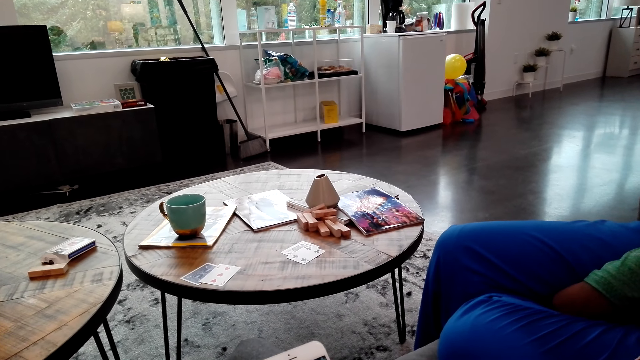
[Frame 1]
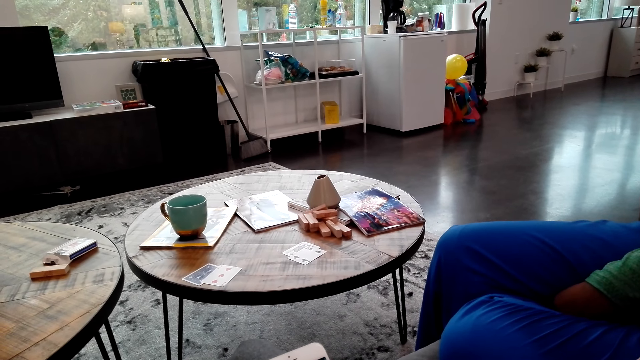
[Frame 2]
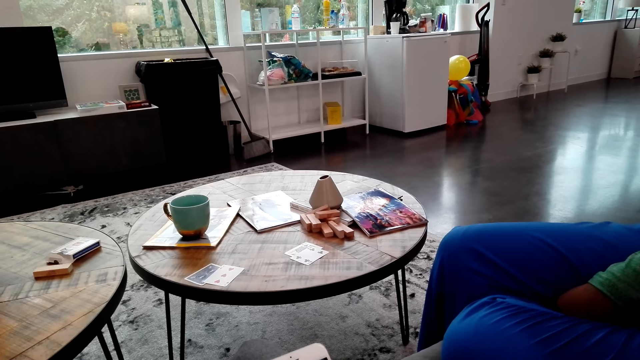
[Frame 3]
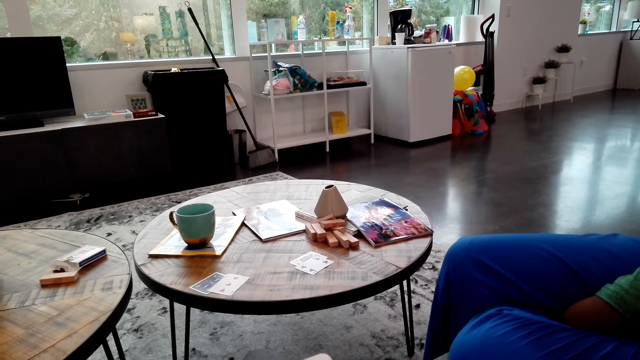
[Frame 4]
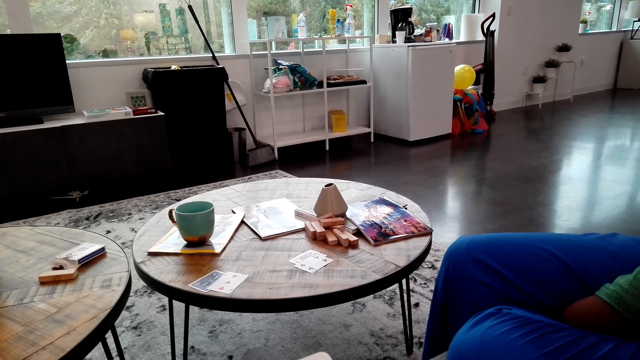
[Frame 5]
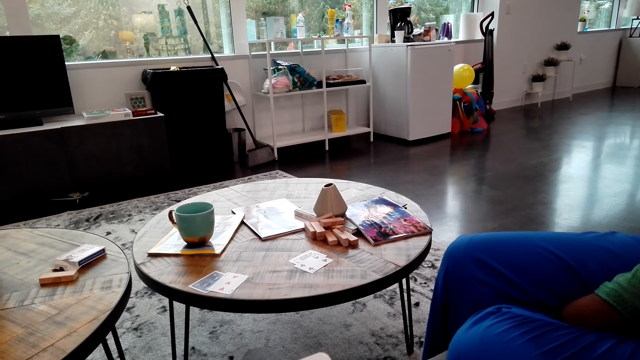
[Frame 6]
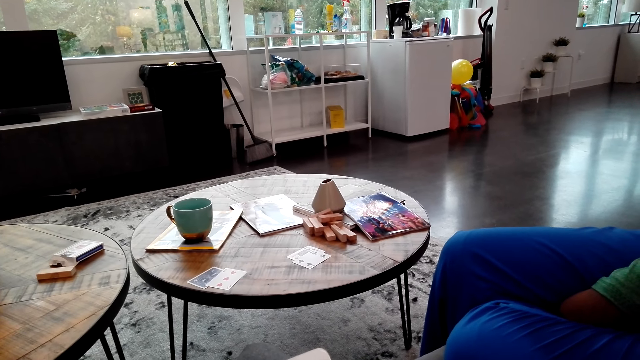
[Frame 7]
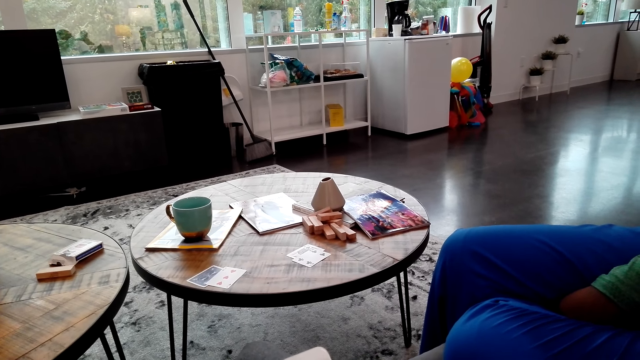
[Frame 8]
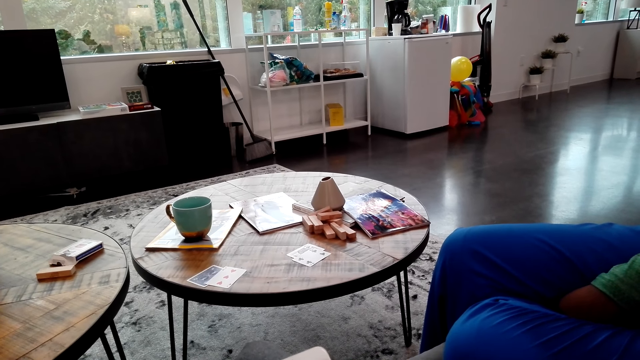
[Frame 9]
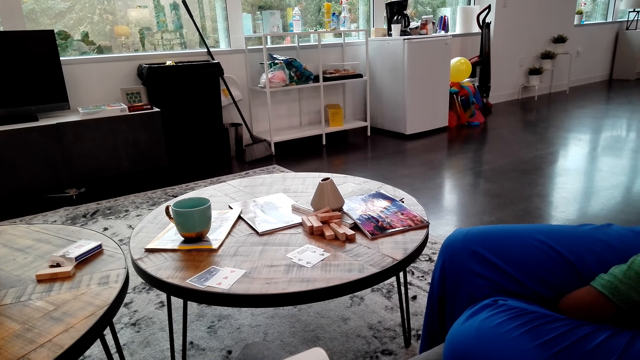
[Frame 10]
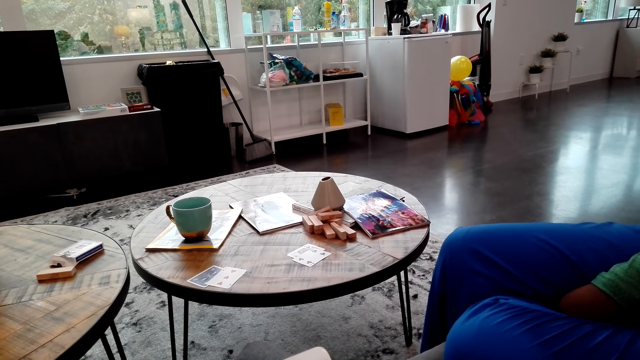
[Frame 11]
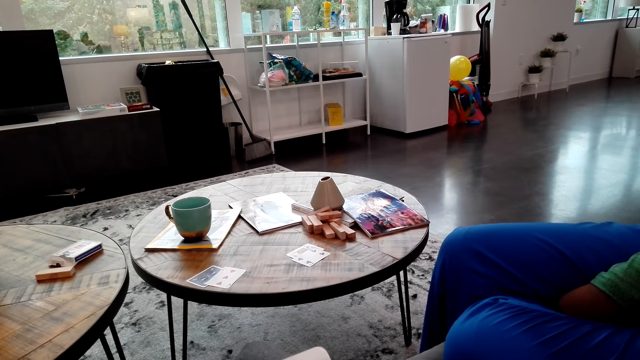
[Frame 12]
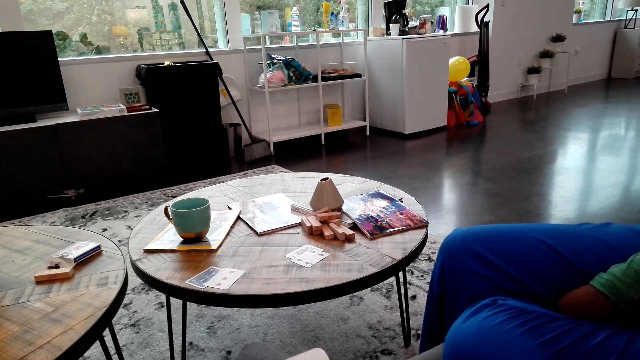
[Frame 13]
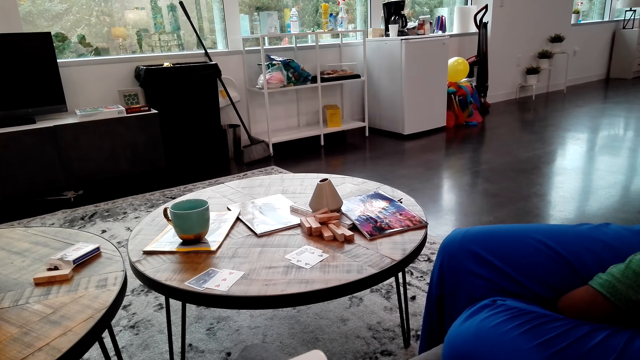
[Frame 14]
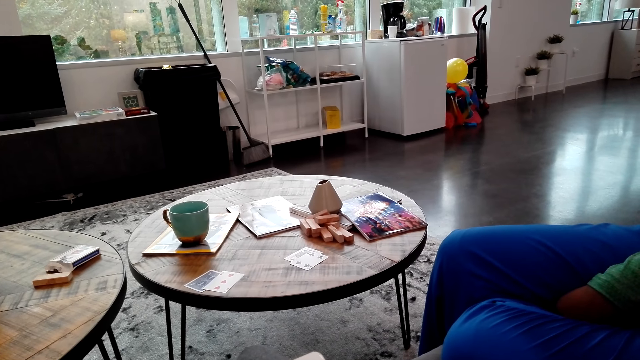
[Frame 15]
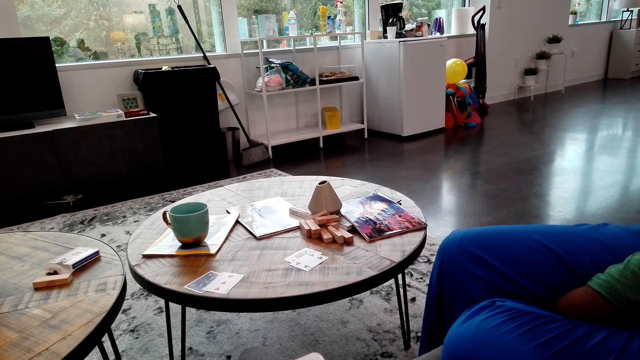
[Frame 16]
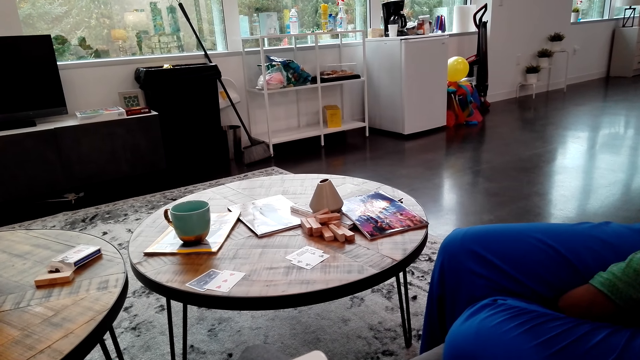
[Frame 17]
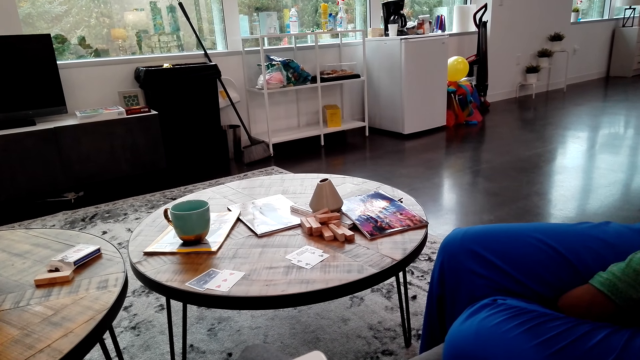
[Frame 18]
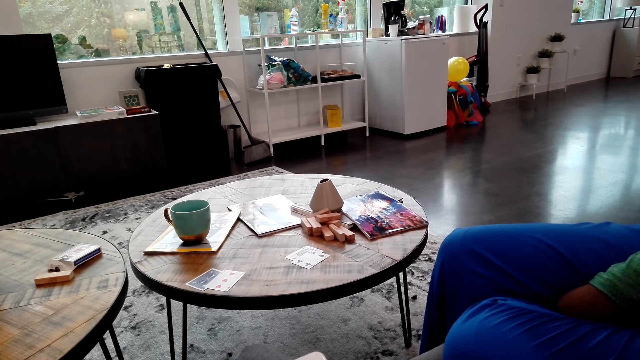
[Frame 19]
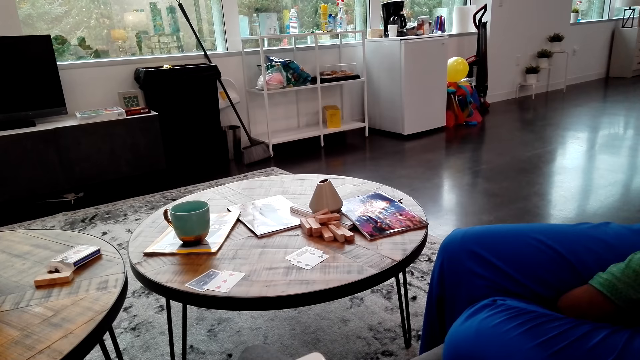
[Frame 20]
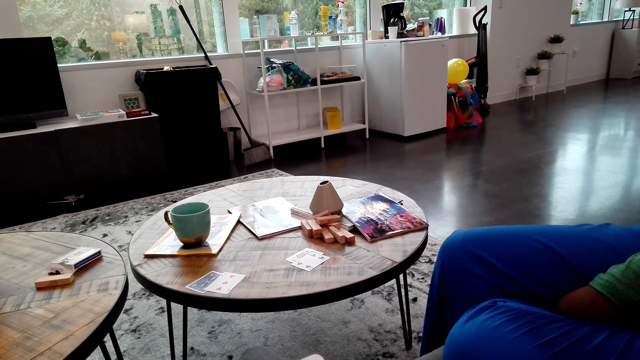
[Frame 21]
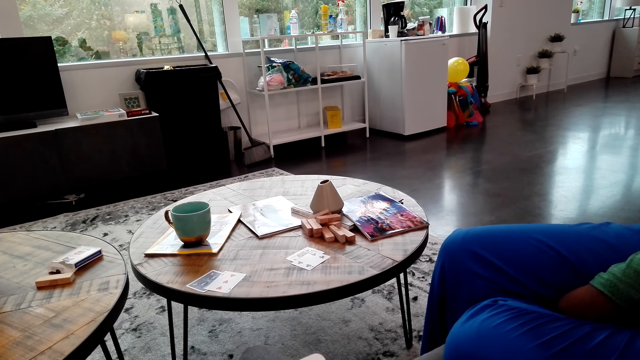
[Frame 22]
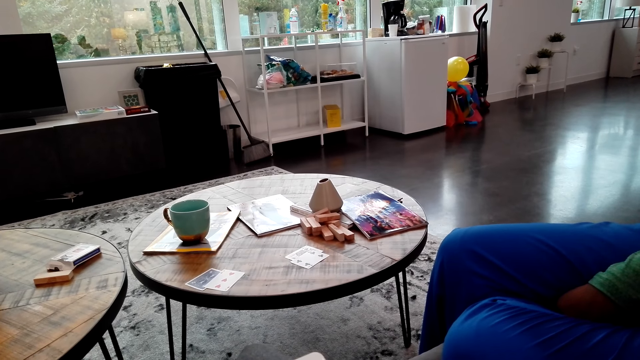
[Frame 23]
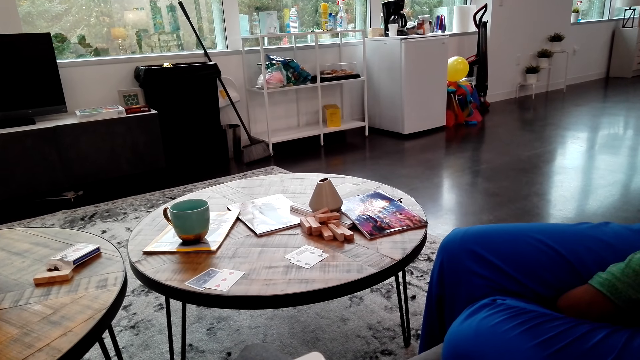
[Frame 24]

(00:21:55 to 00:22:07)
The camera wearer speaks to a woman.

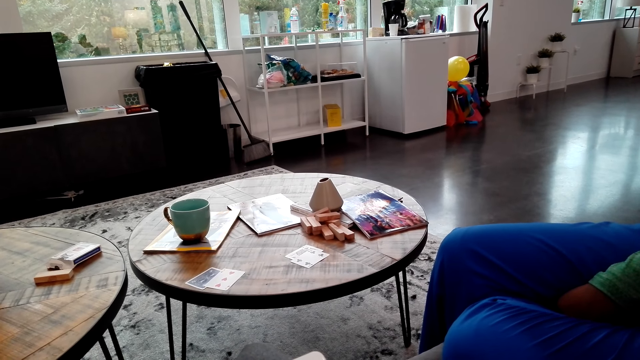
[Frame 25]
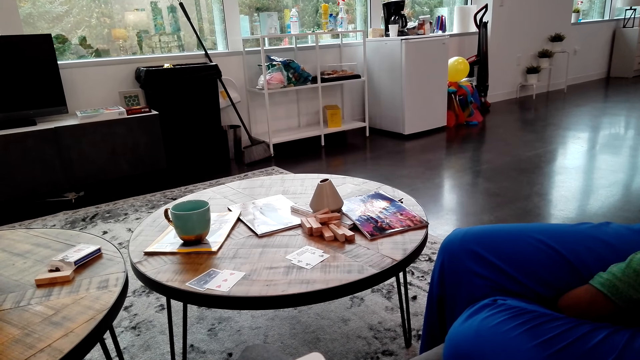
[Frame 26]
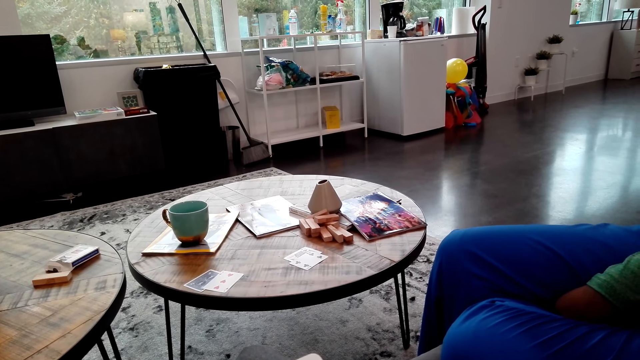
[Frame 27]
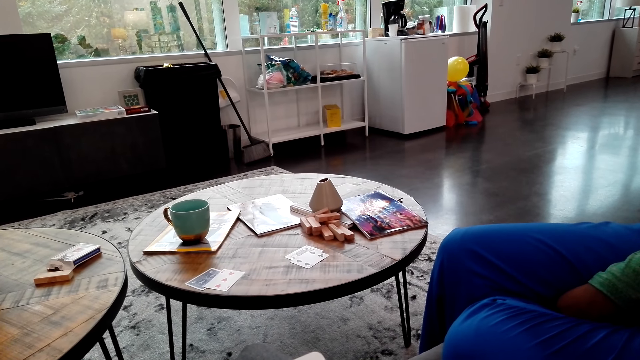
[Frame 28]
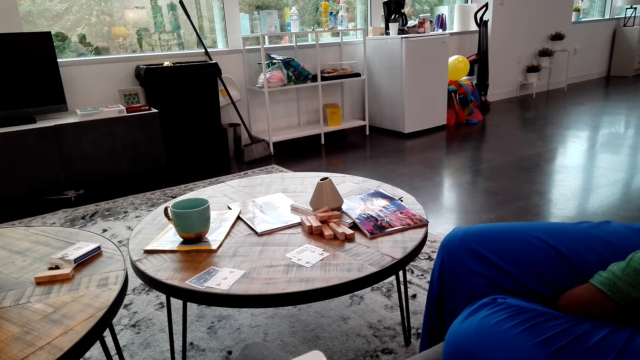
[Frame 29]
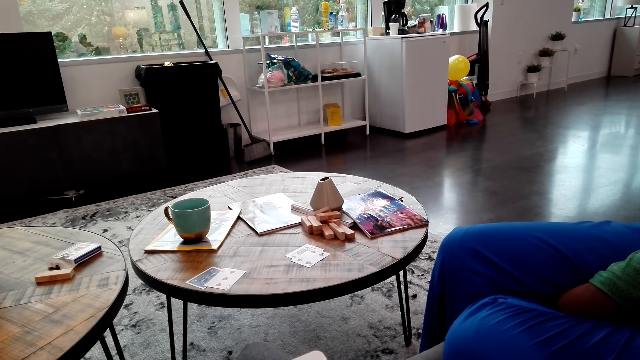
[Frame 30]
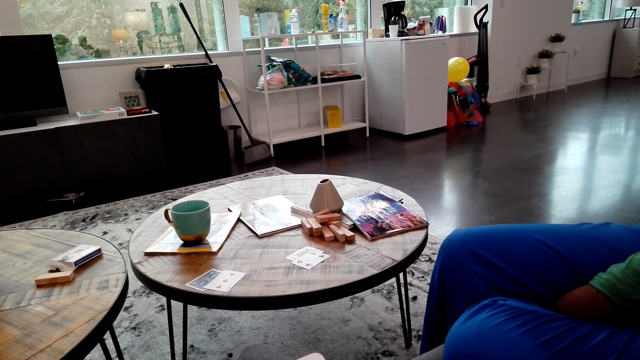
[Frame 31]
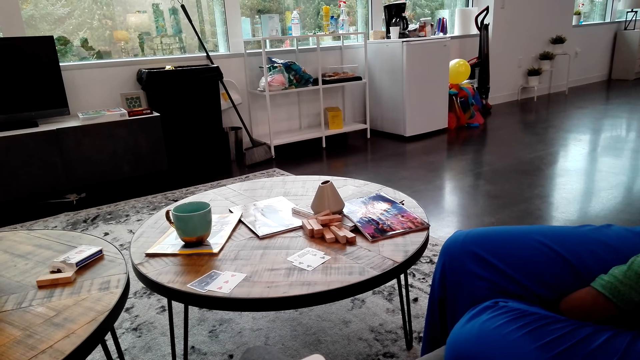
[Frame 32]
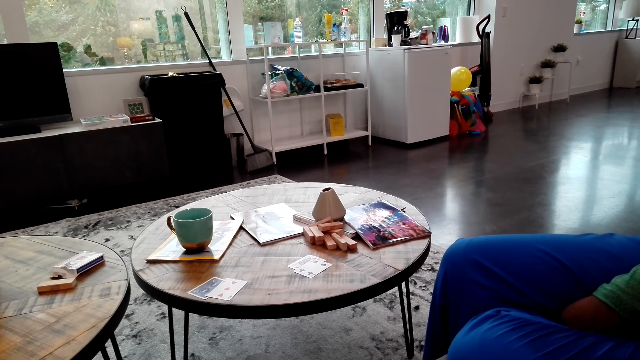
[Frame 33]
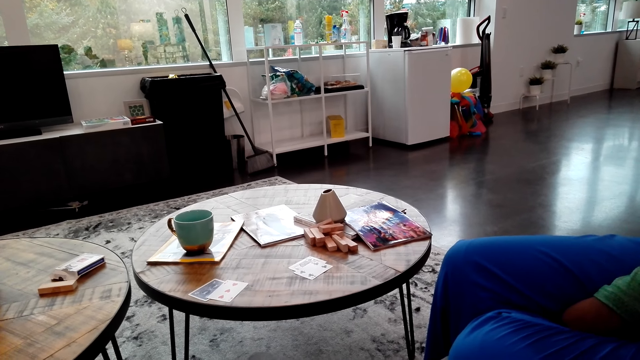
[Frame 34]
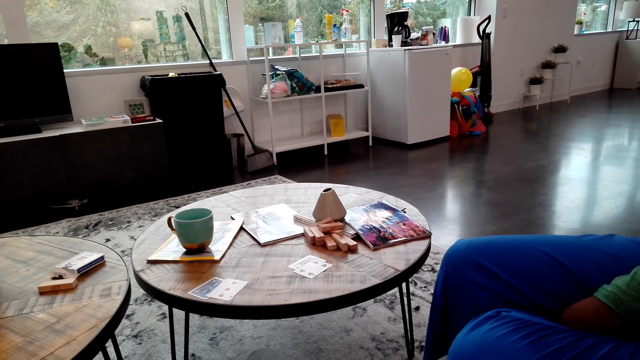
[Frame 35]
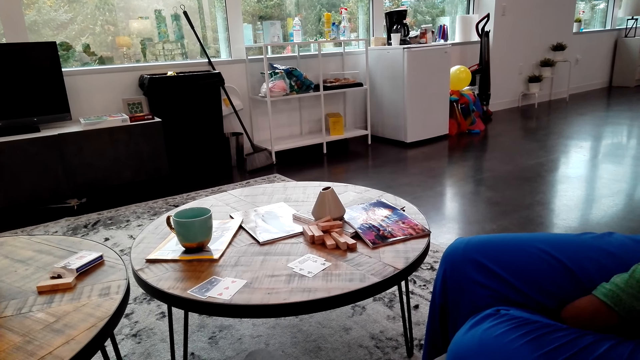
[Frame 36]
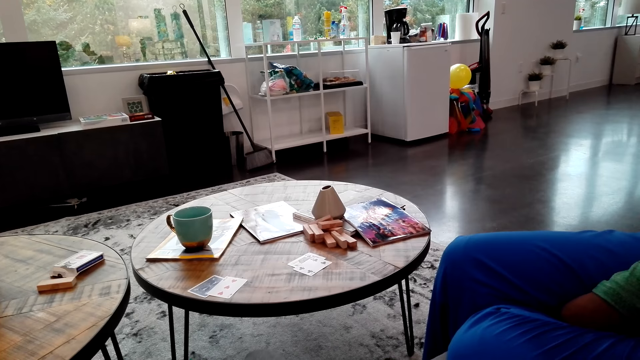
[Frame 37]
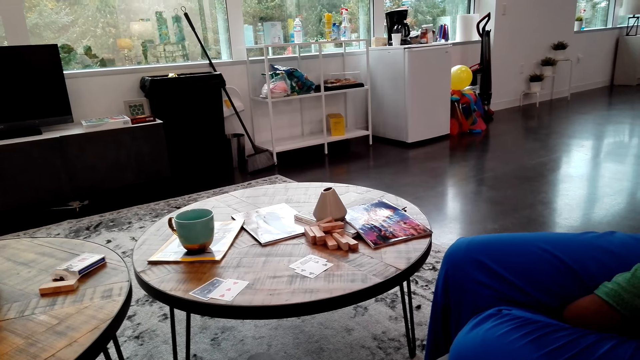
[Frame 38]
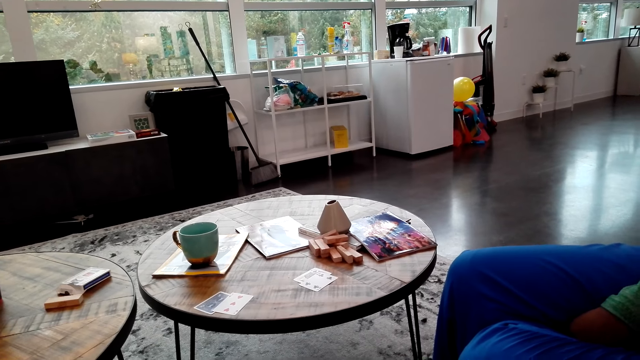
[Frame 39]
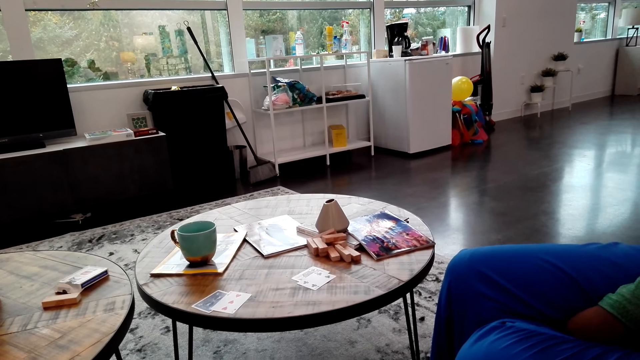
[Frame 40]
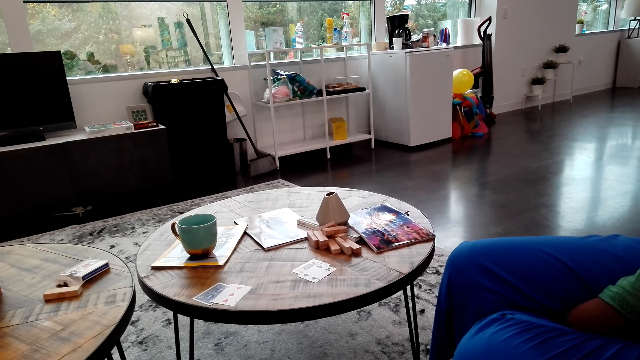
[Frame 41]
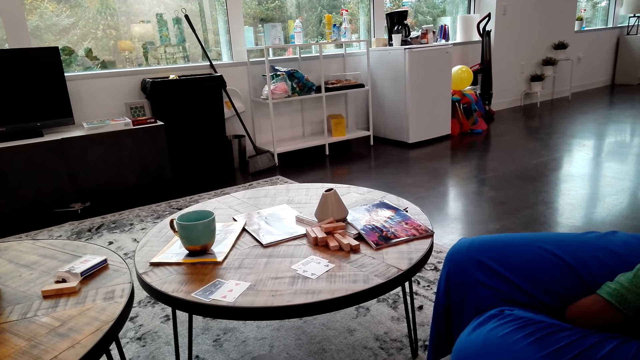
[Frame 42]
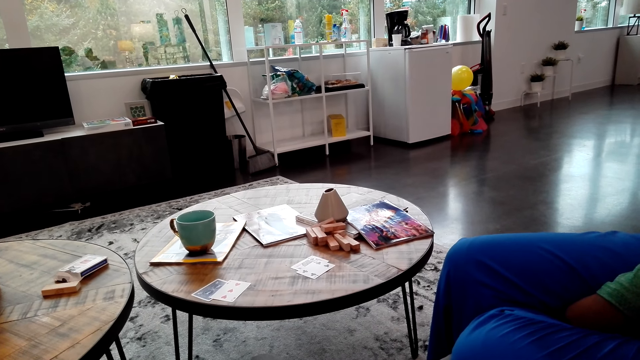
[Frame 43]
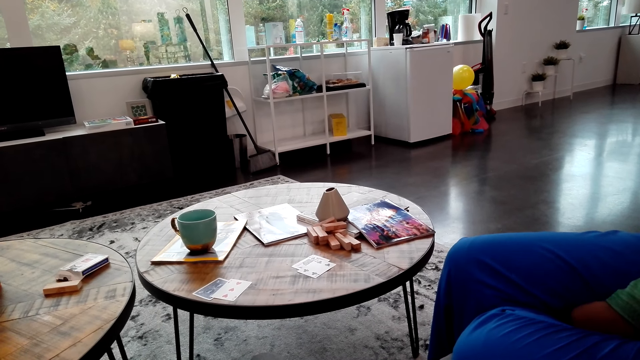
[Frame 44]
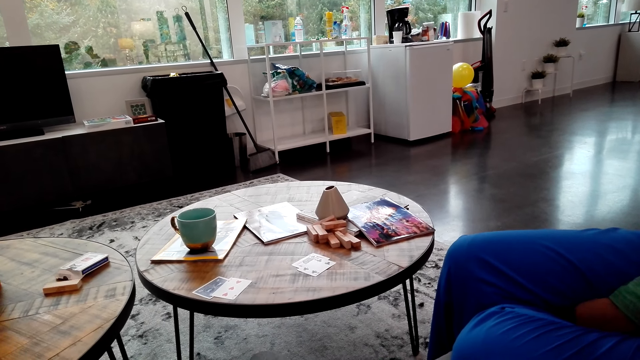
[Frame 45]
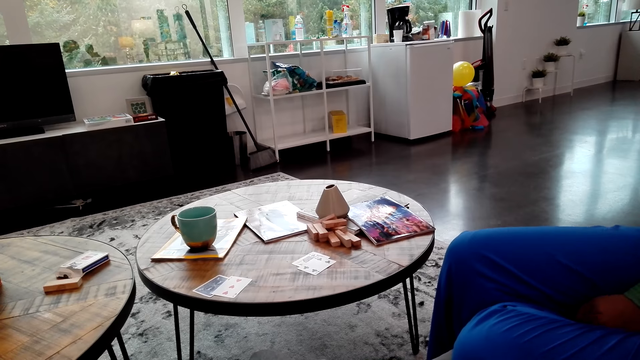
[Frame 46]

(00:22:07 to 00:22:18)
The woman speaks to the camera wearer. The camera wearer speaks to the woman.
